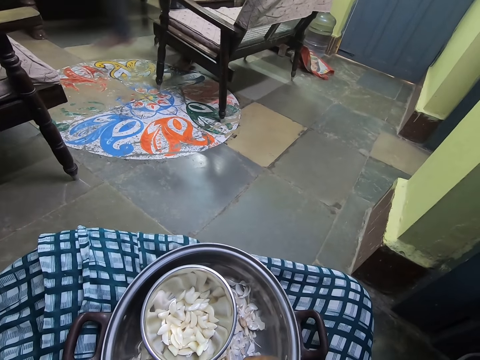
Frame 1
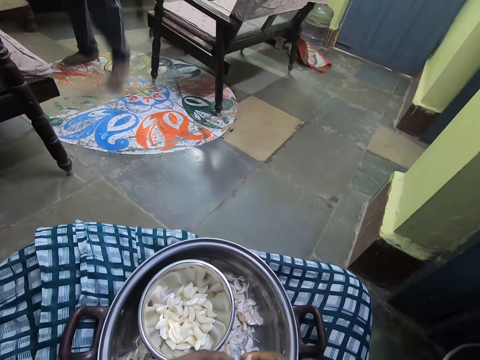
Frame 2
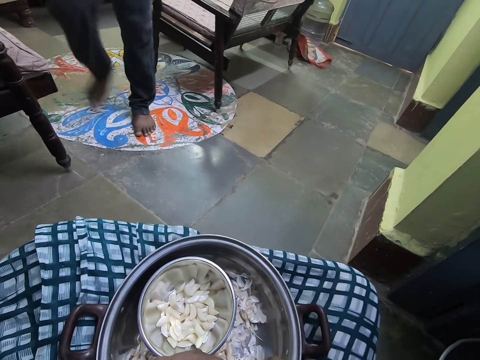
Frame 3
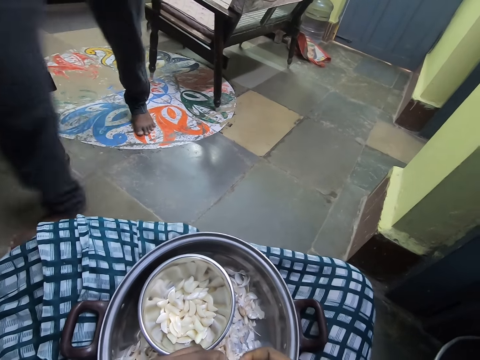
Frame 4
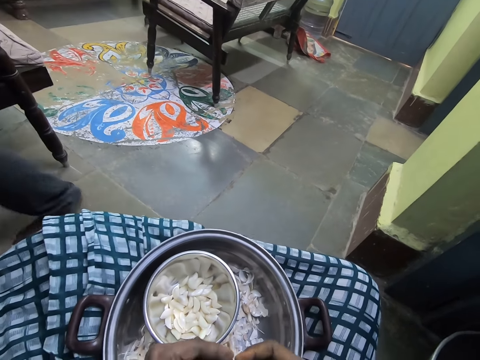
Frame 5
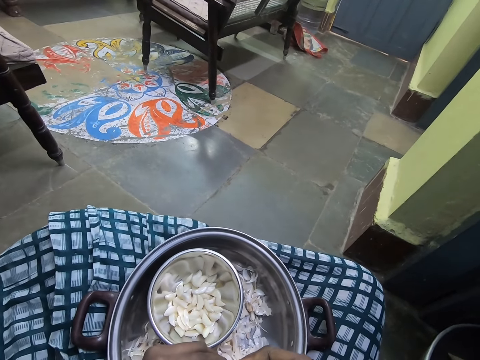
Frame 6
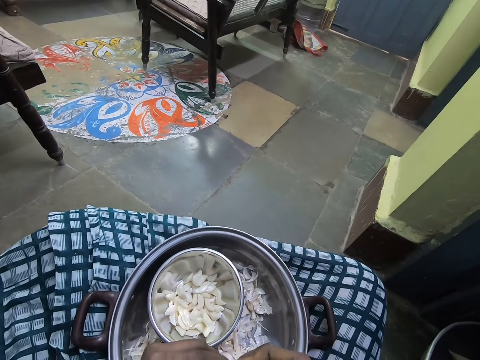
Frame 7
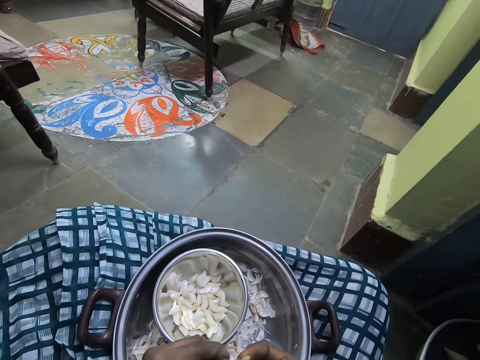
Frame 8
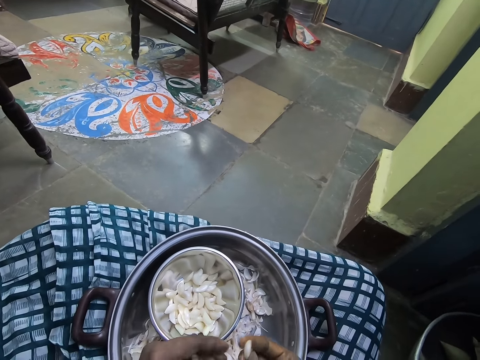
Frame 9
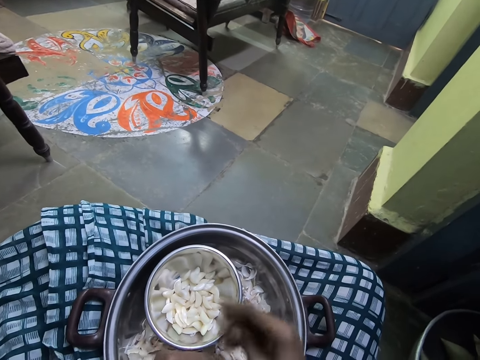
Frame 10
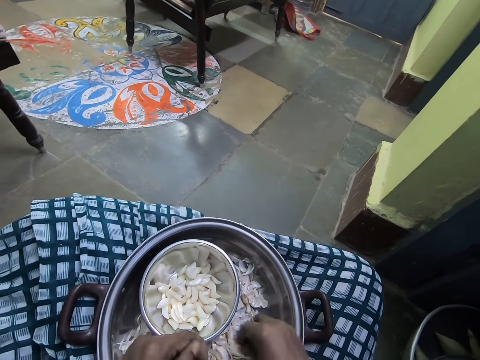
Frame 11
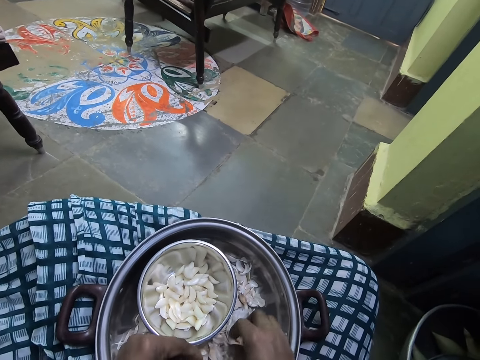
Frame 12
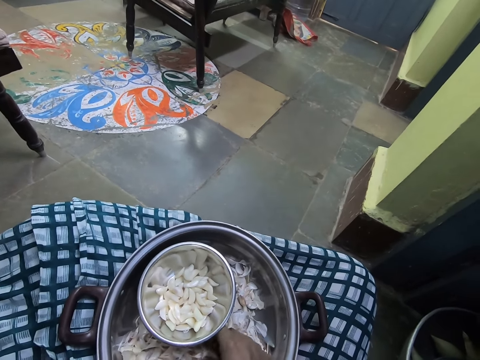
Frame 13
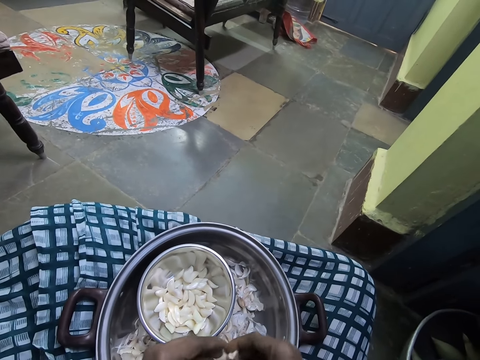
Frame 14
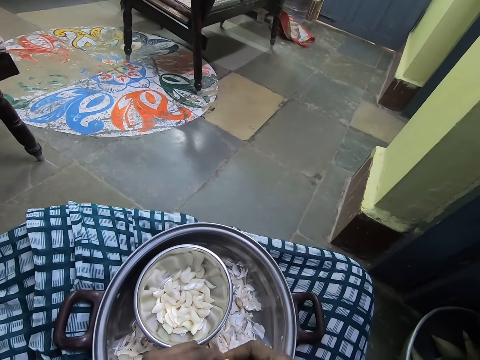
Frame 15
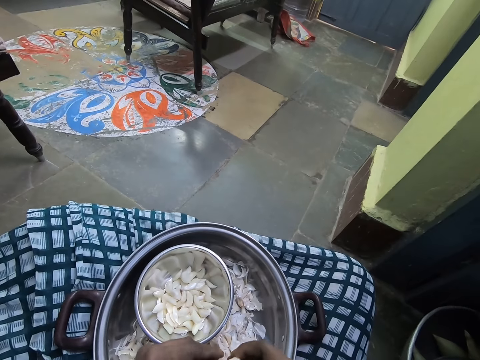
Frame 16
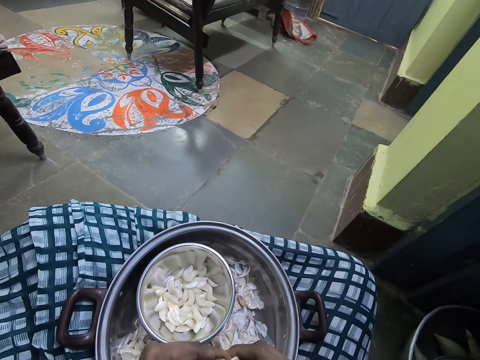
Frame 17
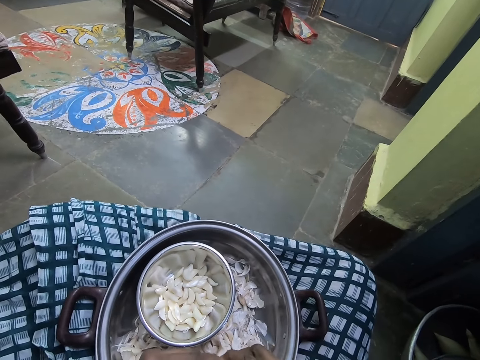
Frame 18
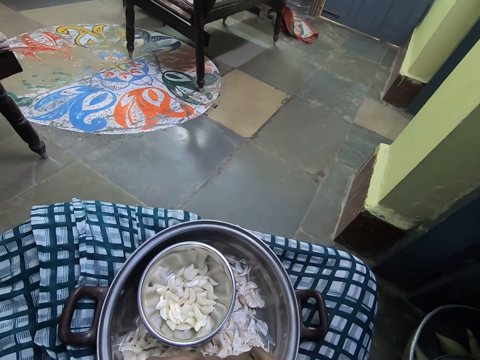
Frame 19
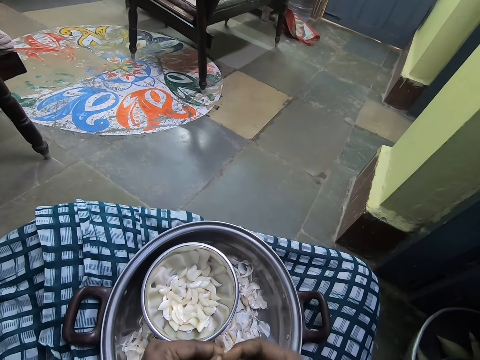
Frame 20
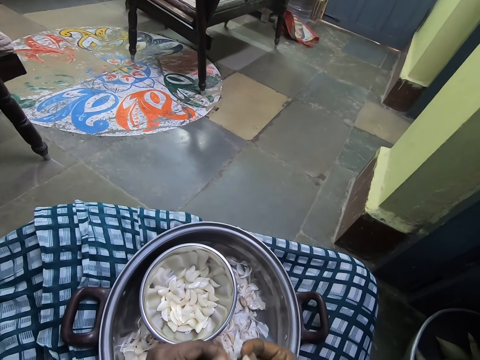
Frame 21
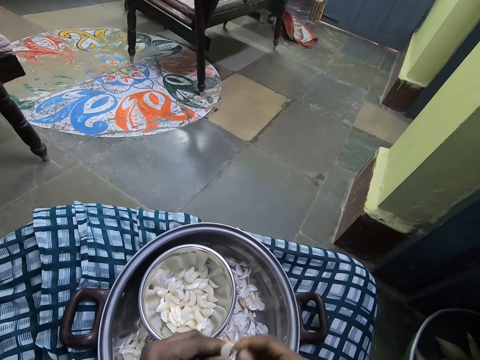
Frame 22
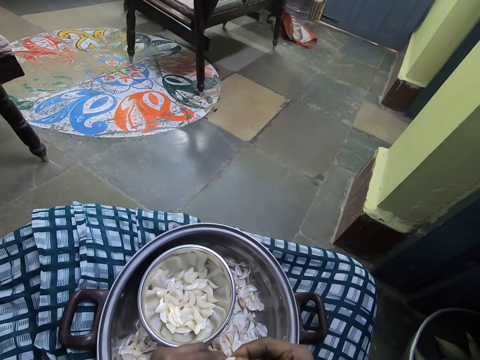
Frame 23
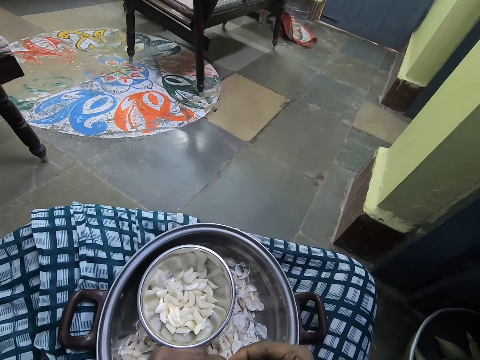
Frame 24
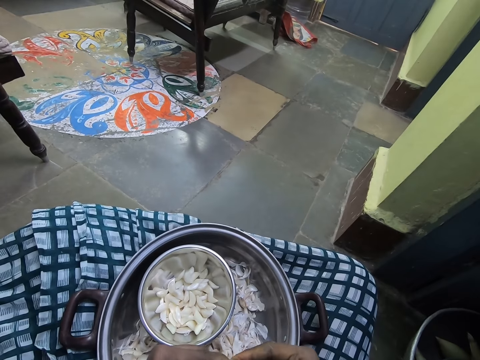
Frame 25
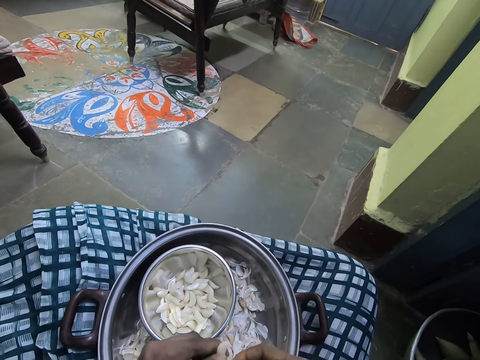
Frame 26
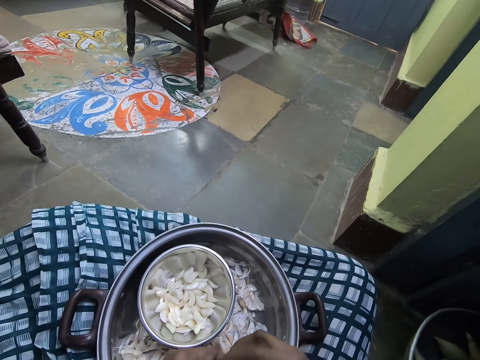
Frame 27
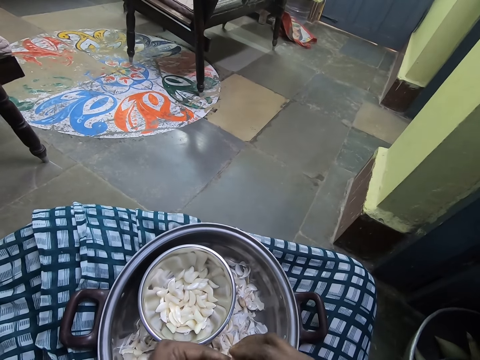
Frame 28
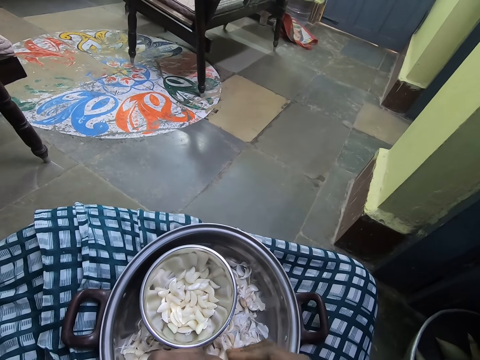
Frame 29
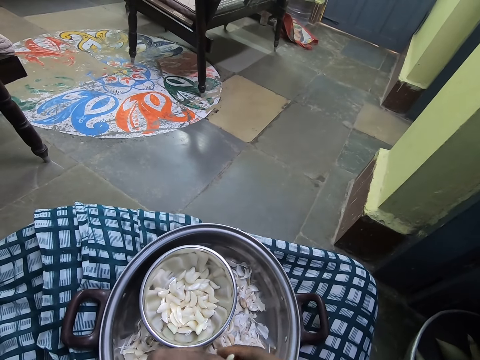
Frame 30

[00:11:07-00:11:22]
The camera wearer throws the garlic in the bowl. They pick up the garlic in the bowl with the right hand. They peel the outer layer of the garlic with hands.

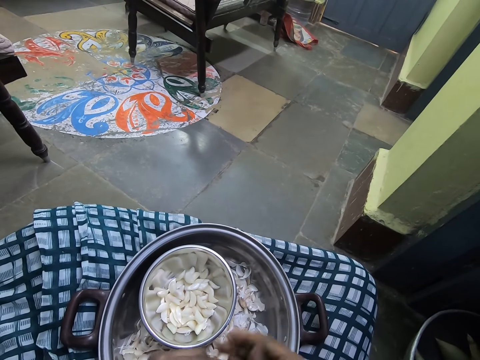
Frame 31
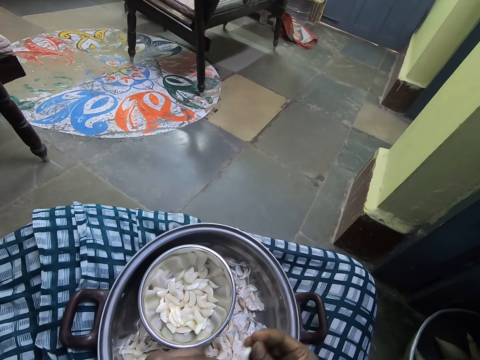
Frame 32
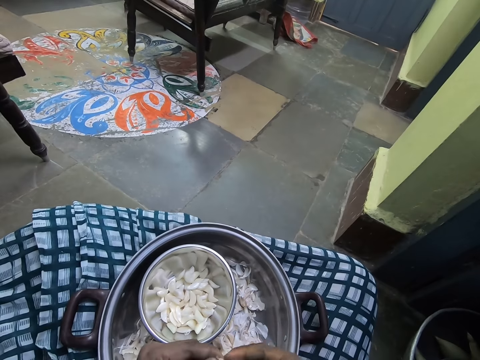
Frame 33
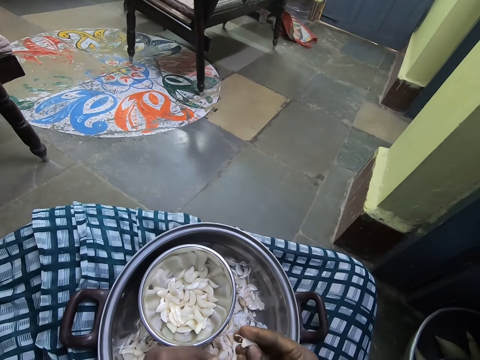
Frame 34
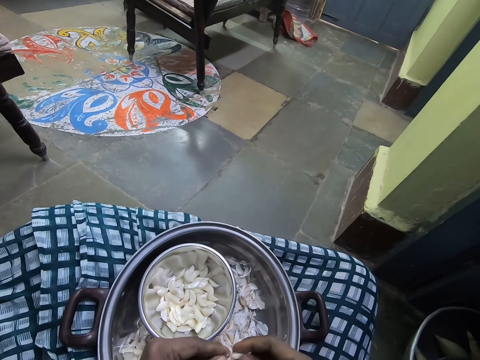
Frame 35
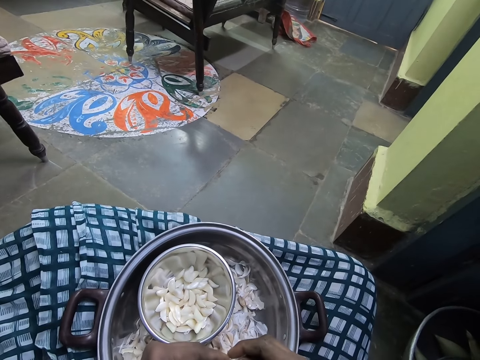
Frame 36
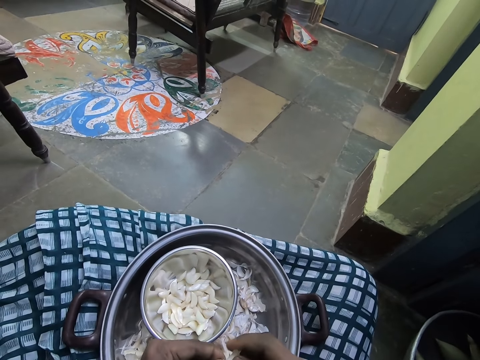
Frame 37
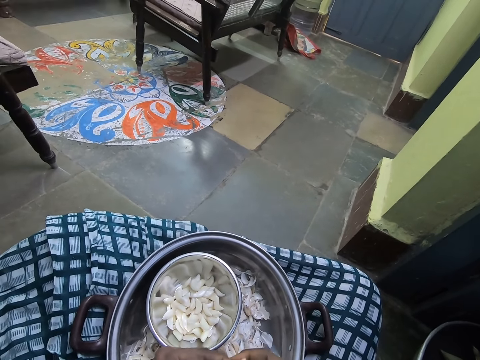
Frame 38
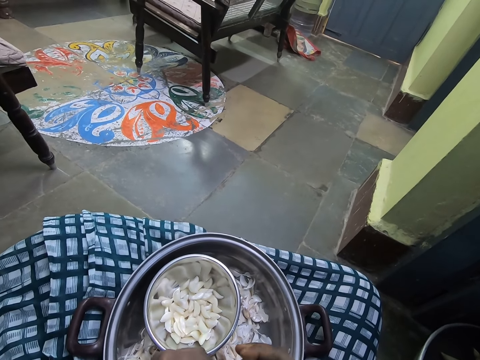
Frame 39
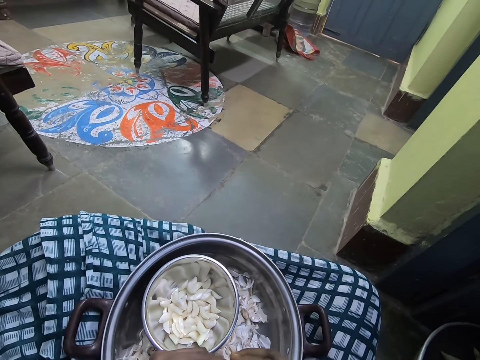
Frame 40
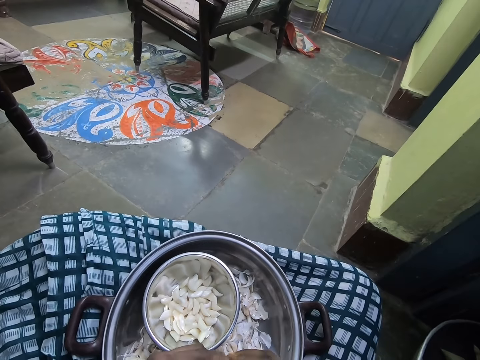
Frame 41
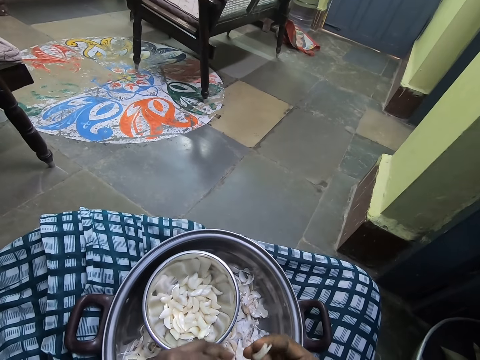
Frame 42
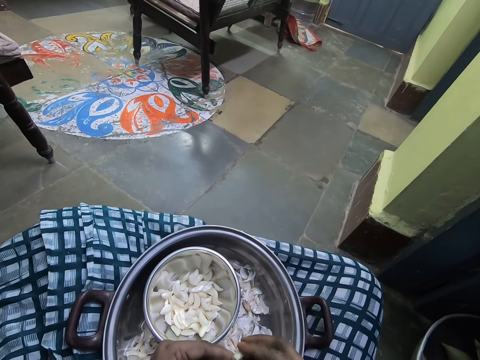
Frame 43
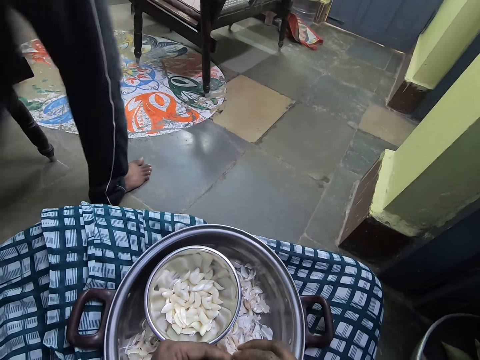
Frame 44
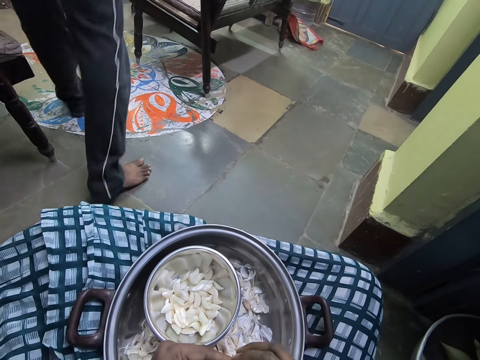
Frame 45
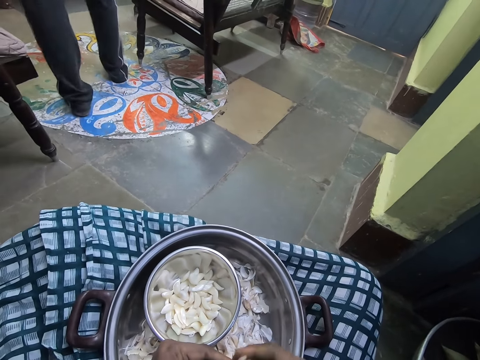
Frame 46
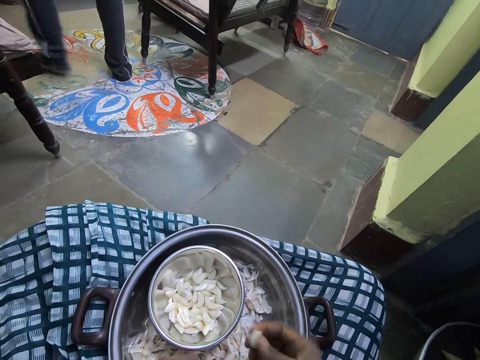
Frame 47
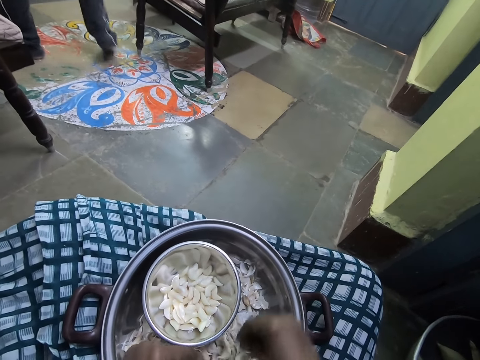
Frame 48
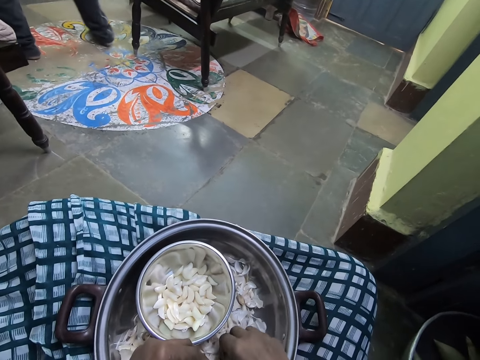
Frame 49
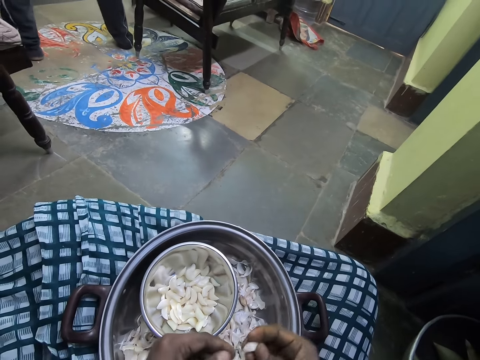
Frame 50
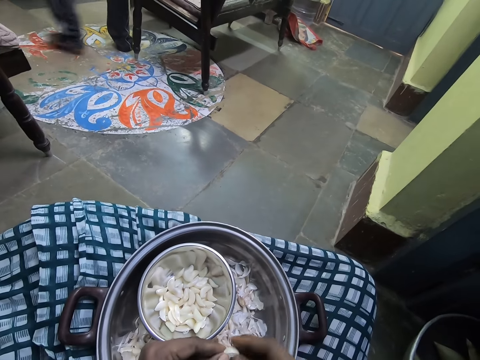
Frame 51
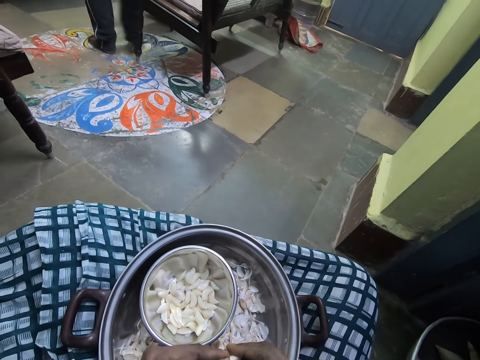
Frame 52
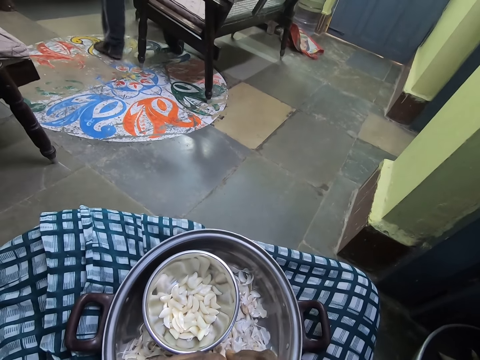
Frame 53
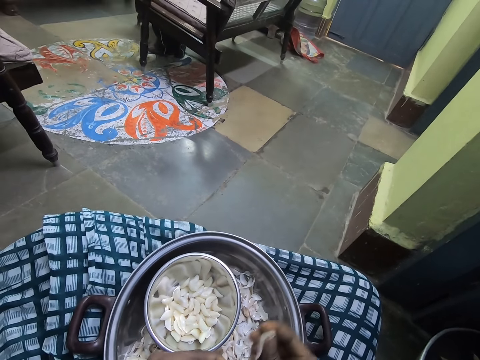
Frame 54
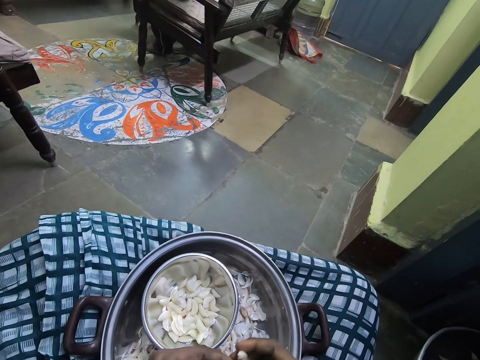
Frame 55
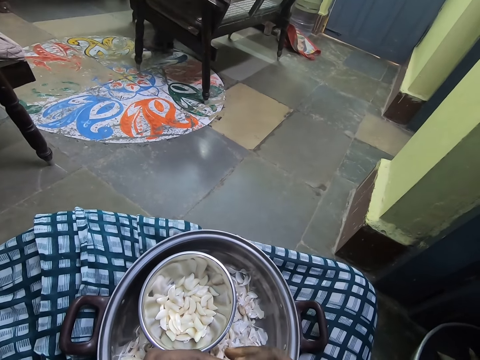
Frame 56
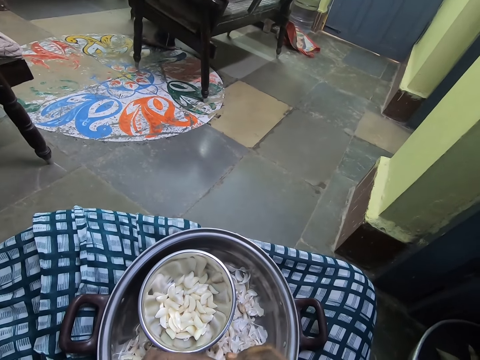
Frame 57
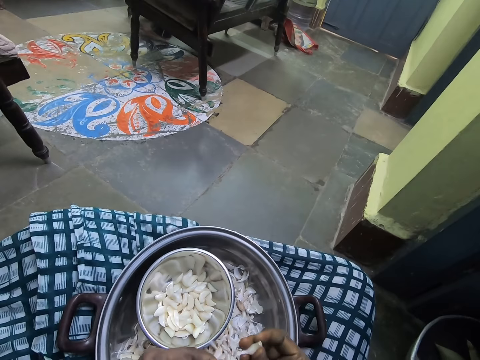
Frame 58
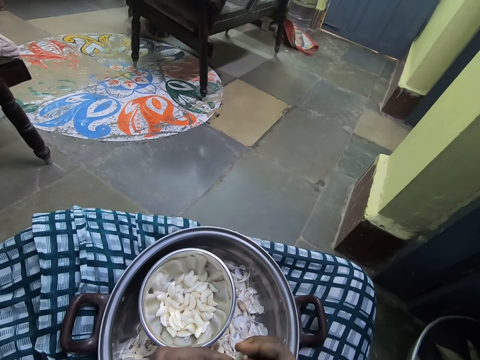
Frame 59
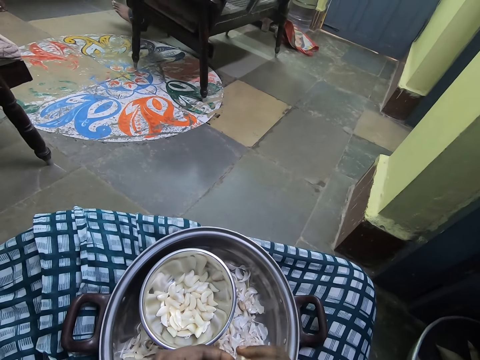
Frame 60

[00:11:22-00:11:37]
The camera wearer throws the garlic in the bowl. They pick up the garlic in the bowl with the right hand. They peel the outer layer of the garlic with hands. They throw the garlic in the bowl.
